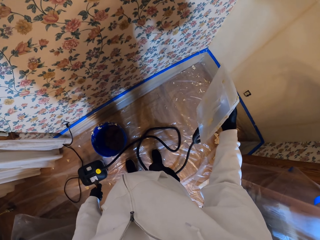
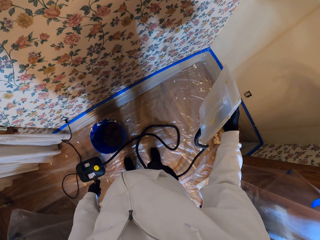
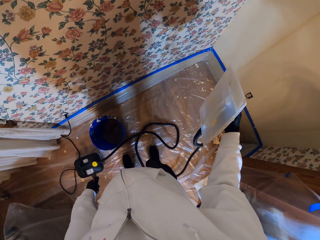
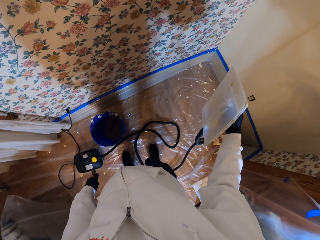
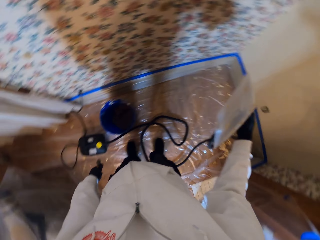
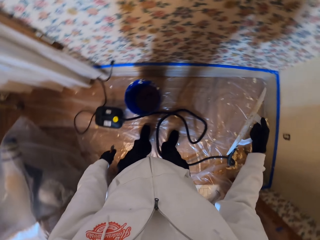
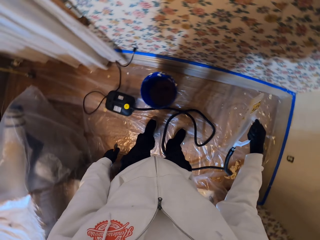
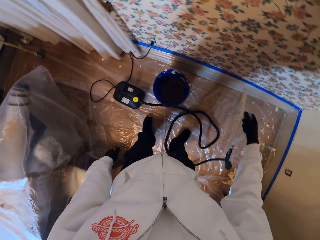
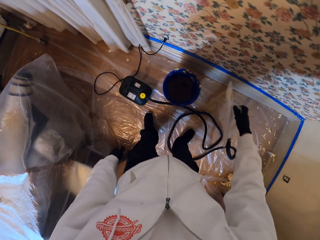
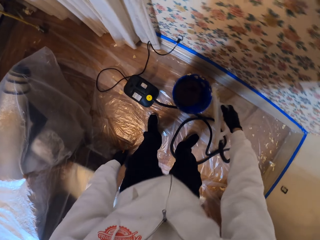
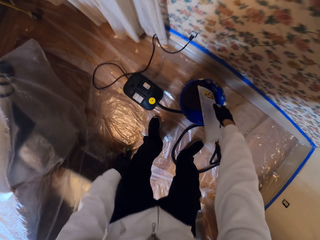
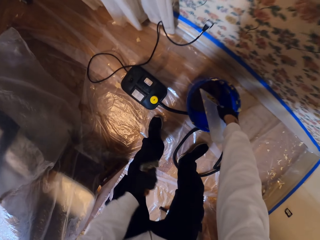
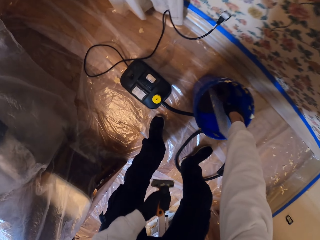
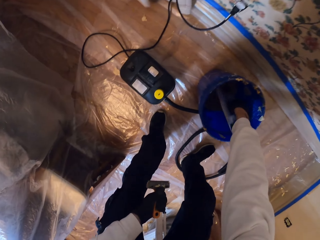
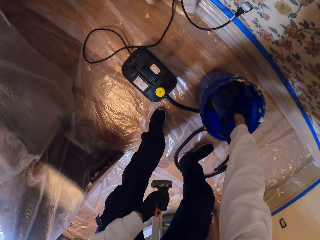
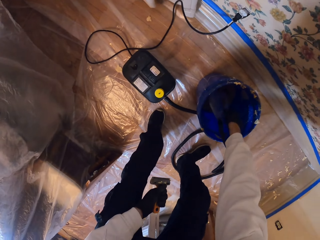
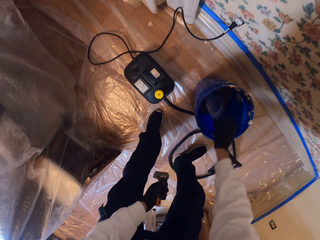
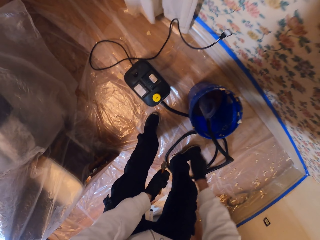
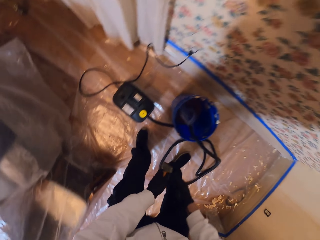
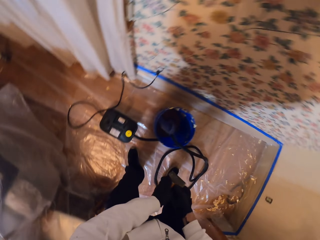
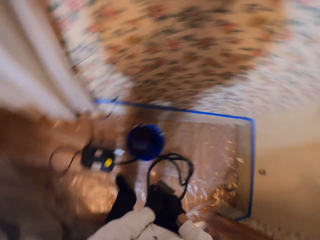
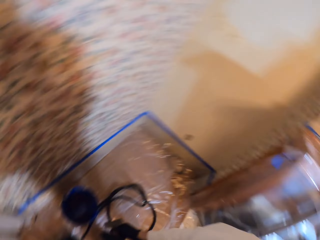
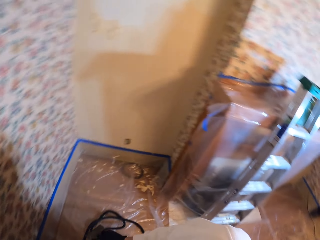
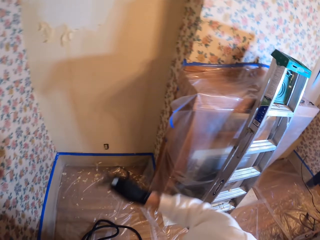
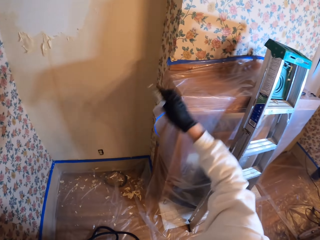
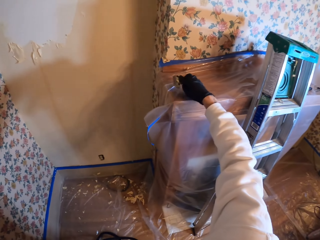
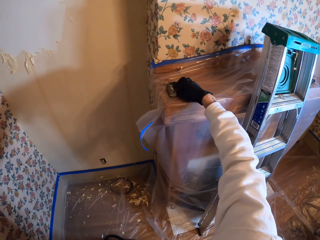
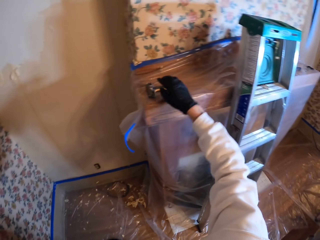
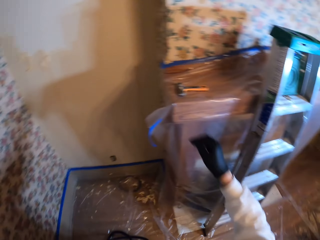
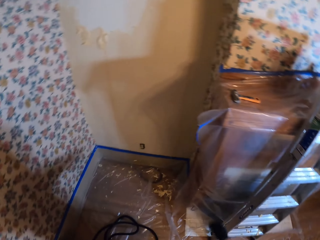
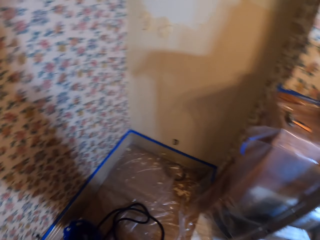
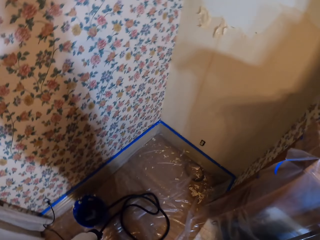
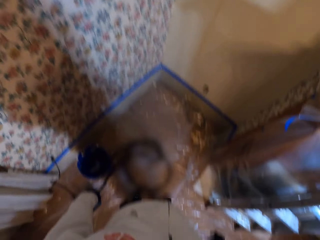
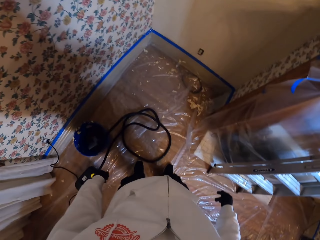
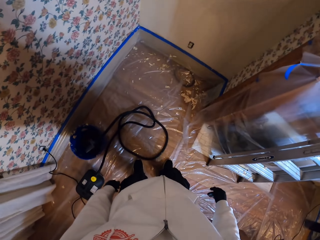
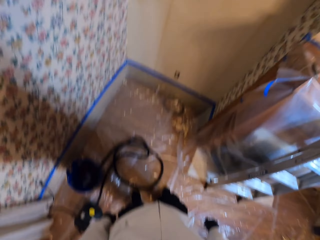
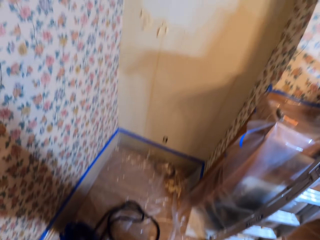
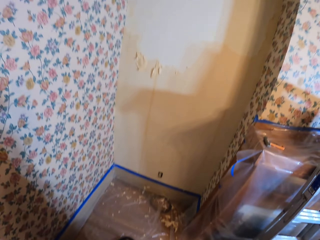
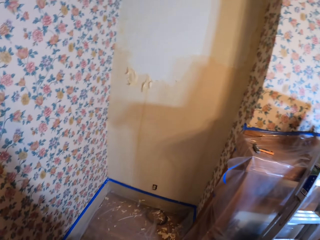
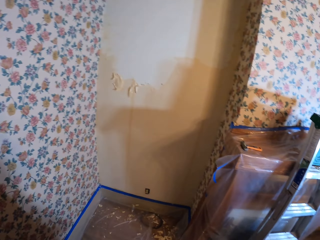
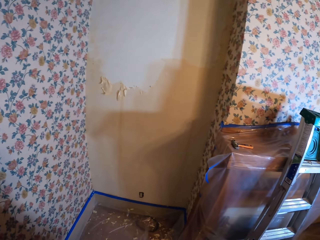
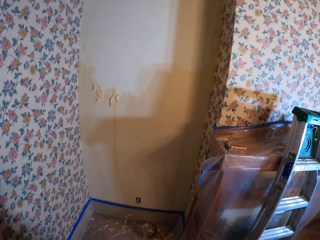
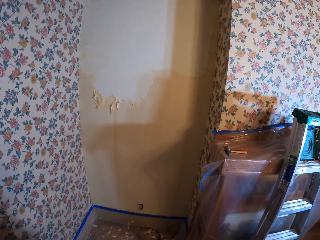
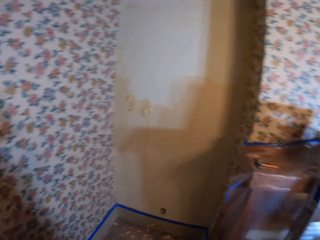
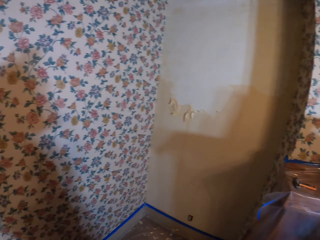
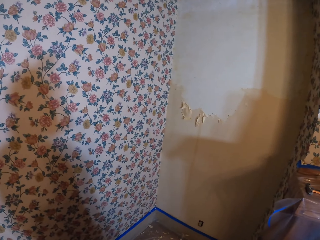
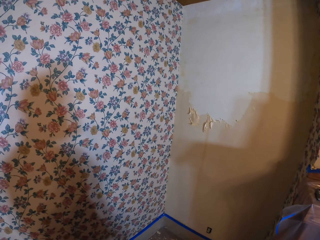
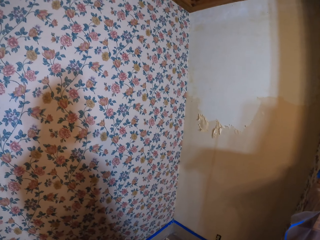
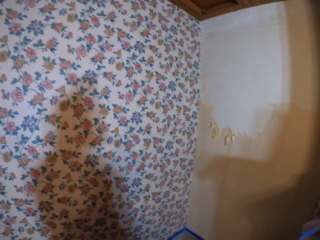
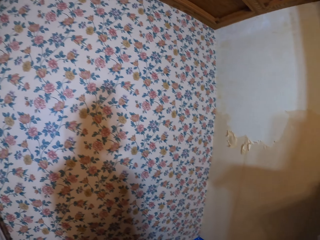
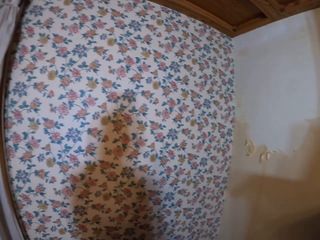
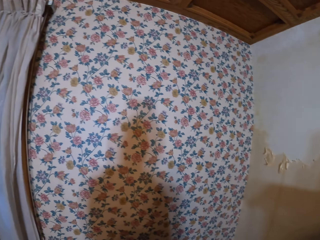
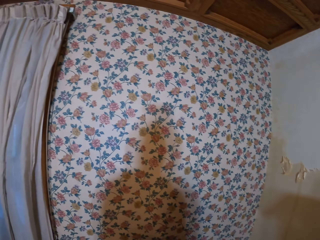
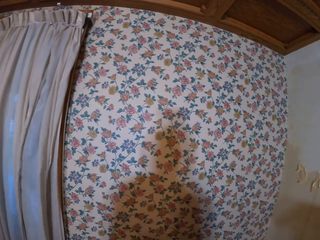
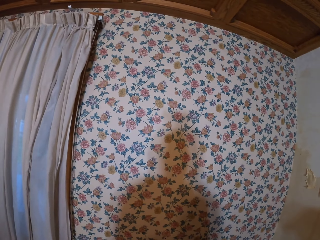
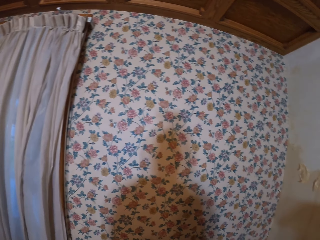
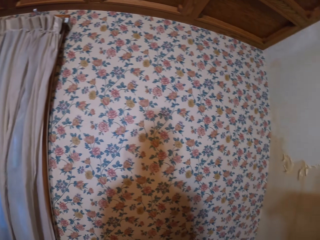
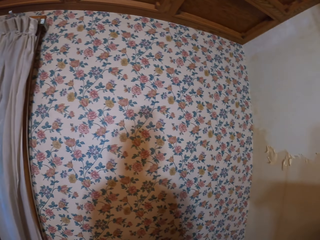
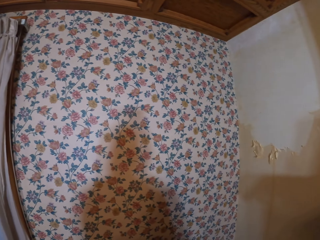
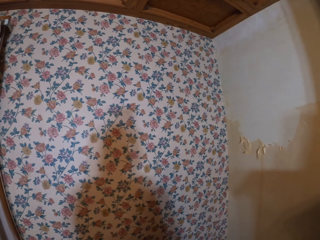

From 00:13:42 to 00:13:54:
The camera wearer drops something. They put down the scraper on top of the wall unit. They look around the house.

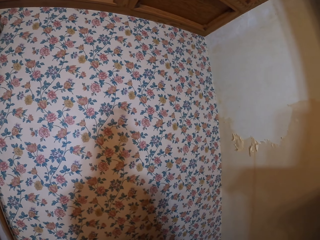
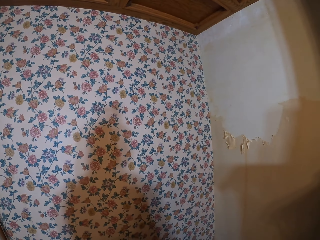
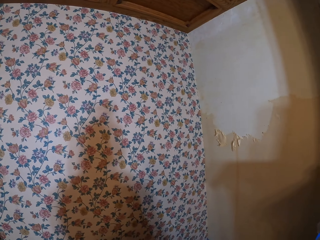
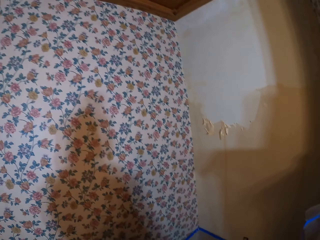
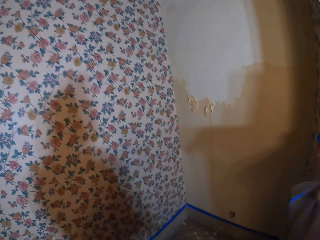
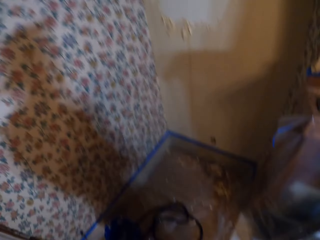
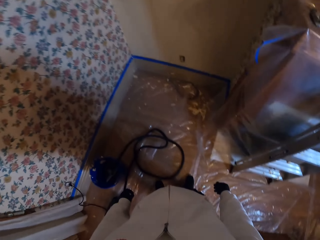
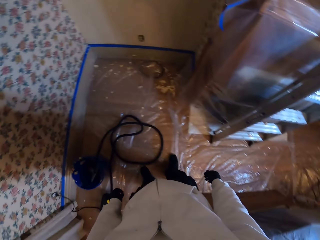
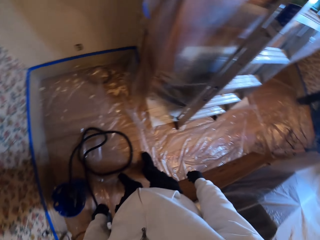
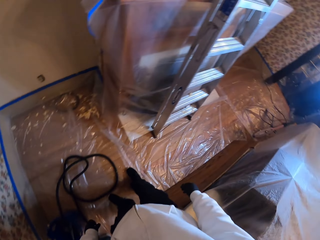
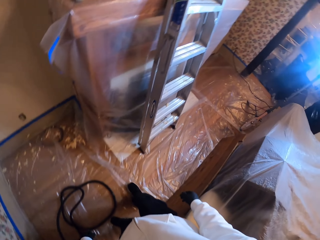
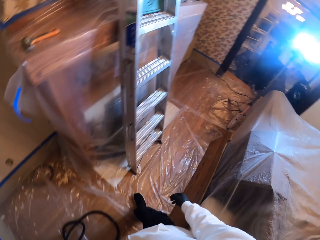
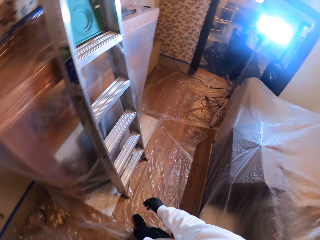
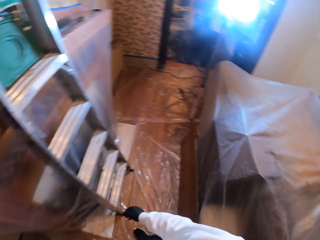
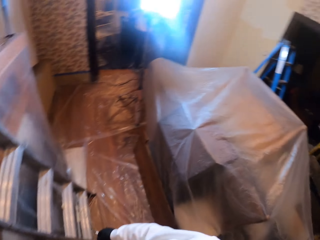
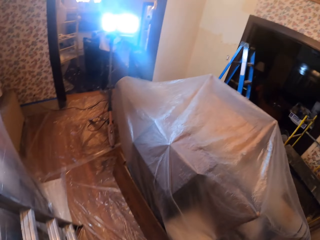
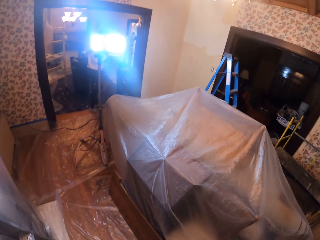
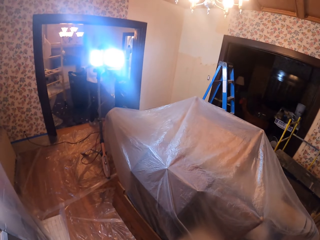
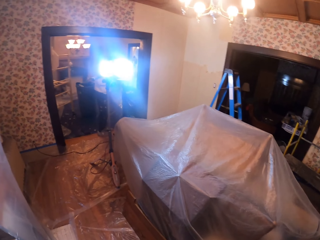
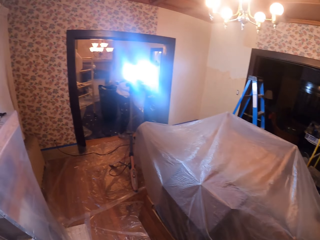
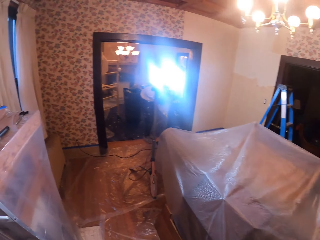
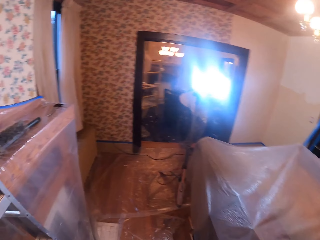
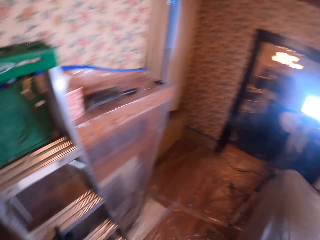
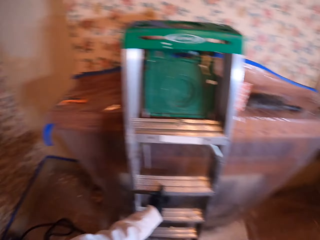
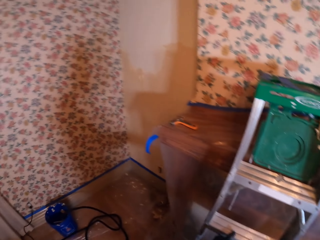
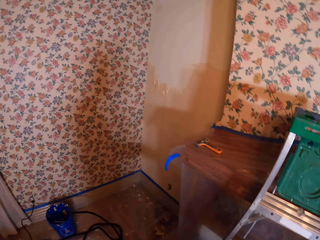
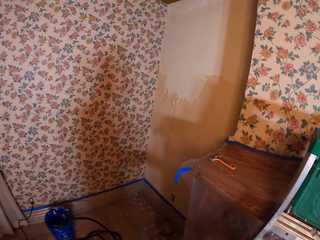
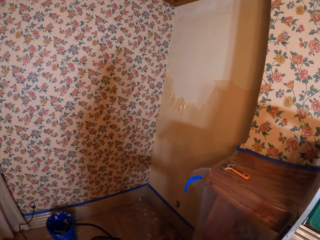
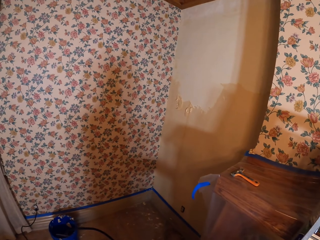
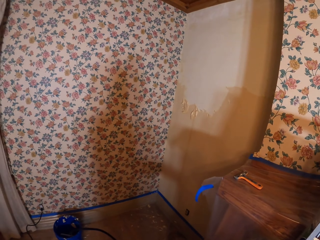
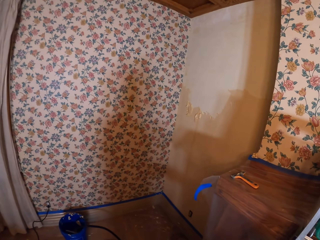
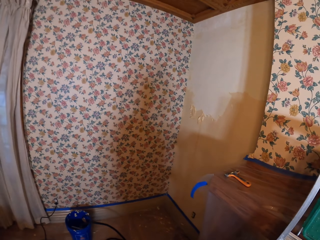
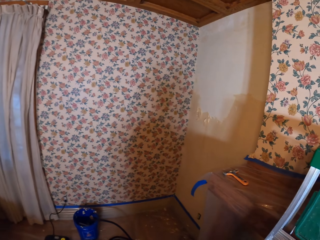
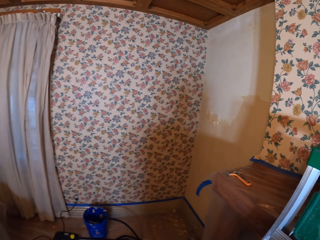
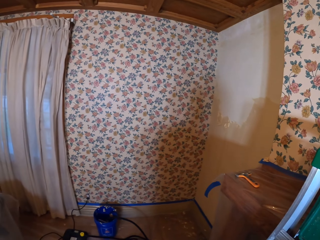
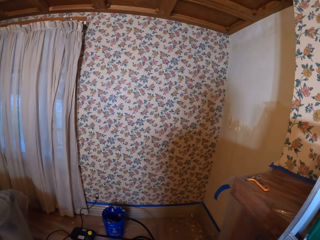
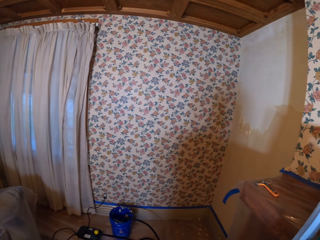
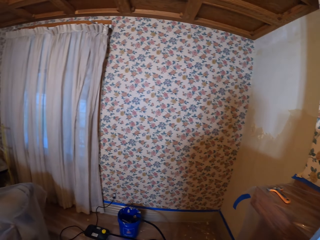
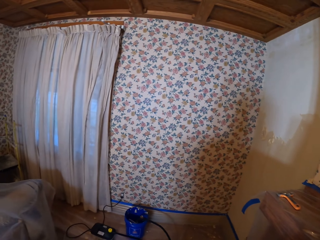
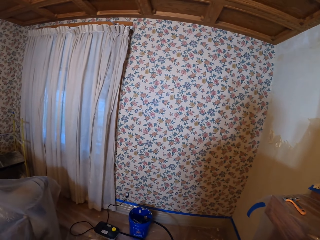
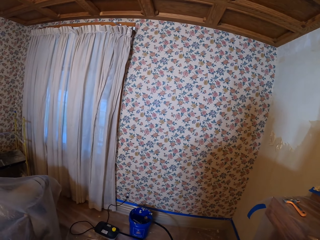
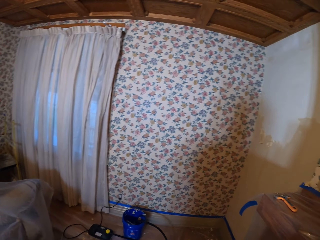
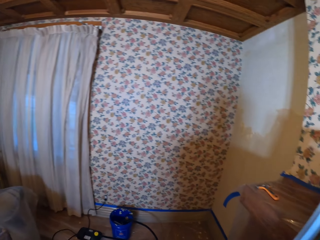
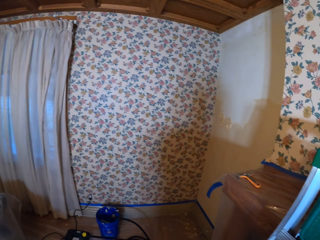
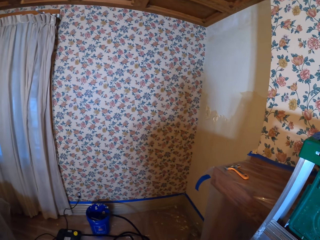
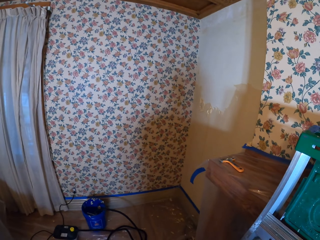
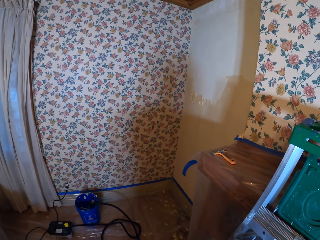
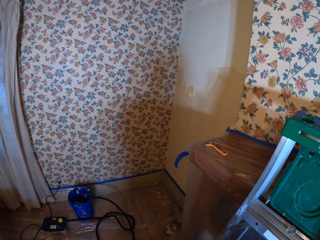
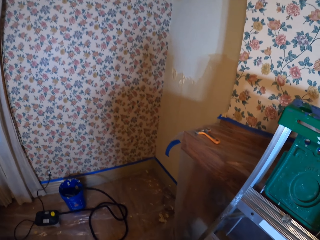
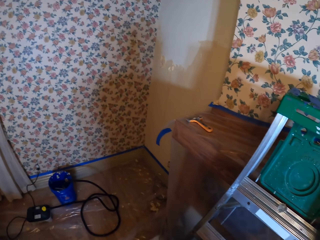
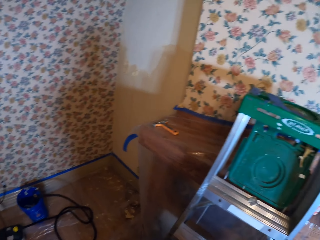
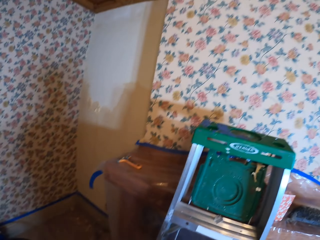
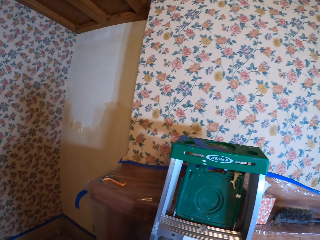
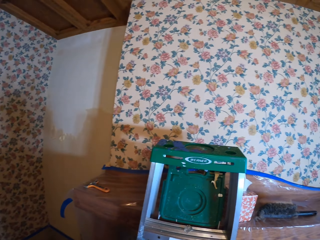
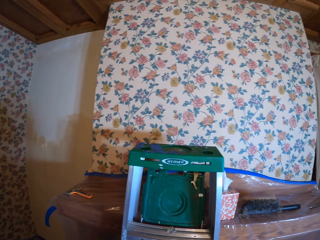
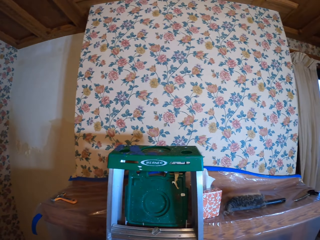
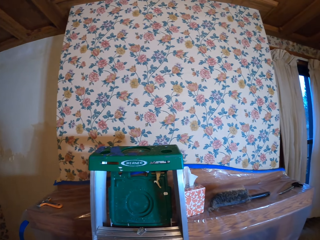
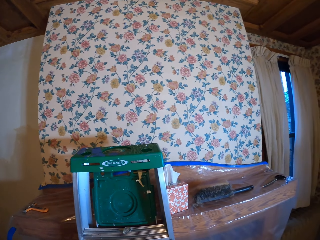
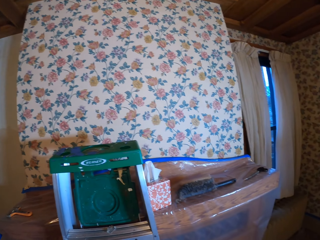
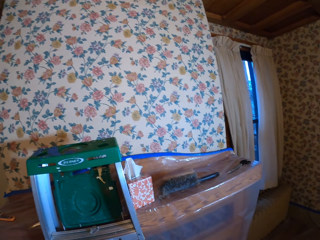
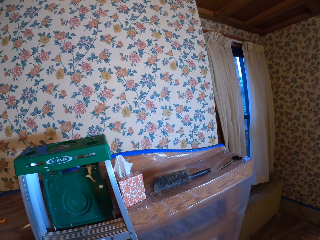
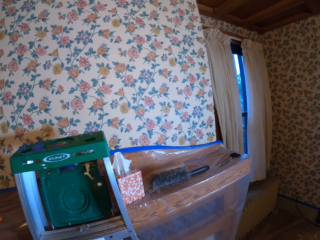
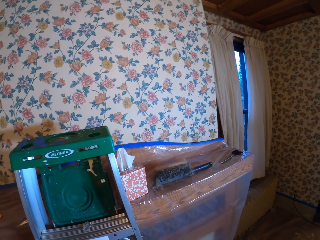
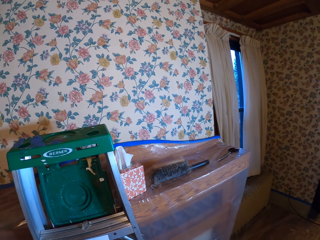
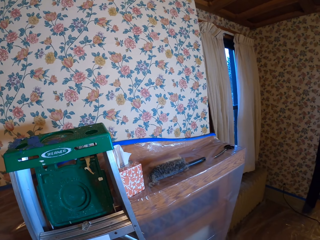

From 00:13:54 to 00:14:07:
The camera wearer turns around. They look around.
